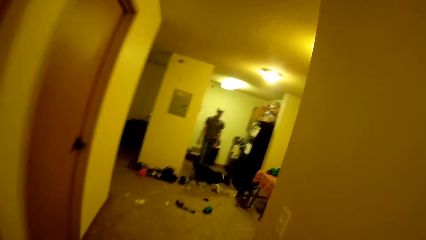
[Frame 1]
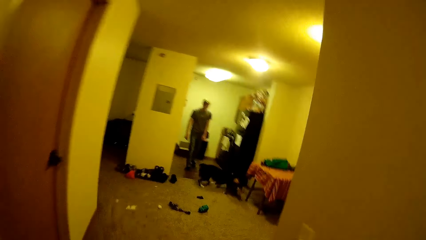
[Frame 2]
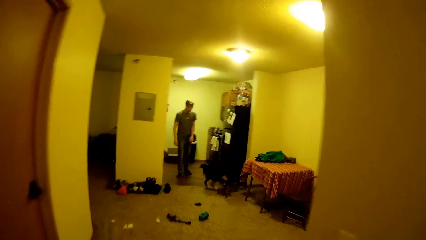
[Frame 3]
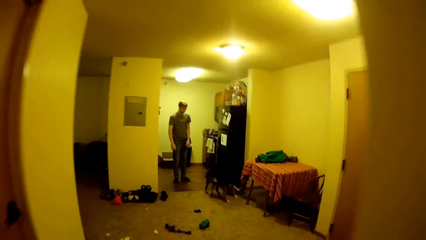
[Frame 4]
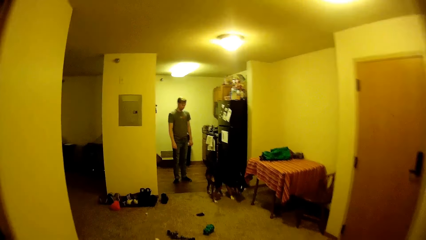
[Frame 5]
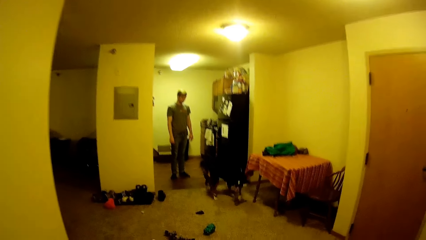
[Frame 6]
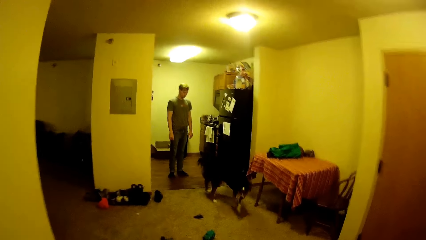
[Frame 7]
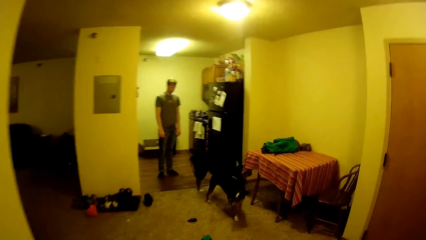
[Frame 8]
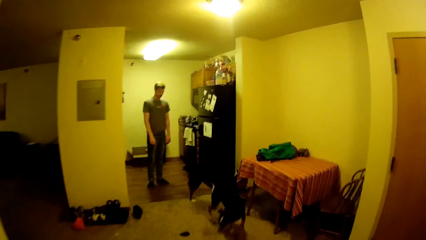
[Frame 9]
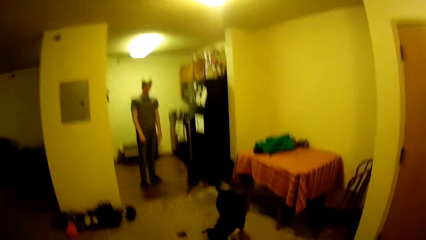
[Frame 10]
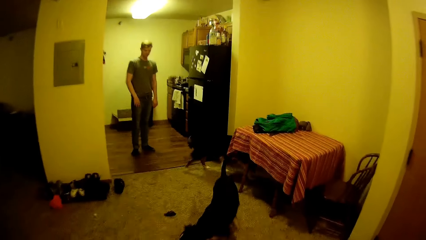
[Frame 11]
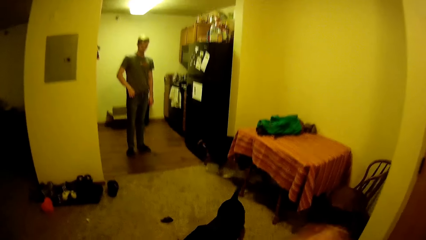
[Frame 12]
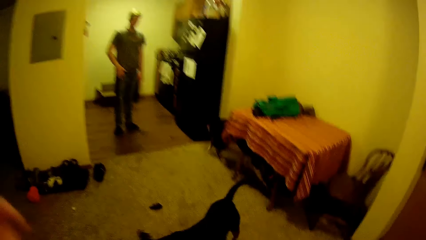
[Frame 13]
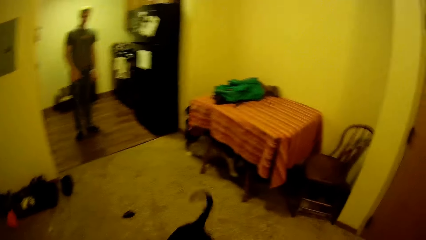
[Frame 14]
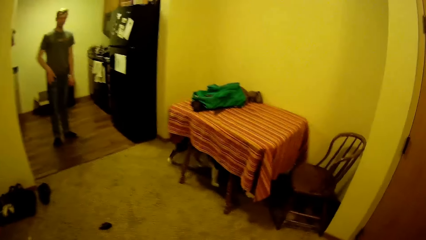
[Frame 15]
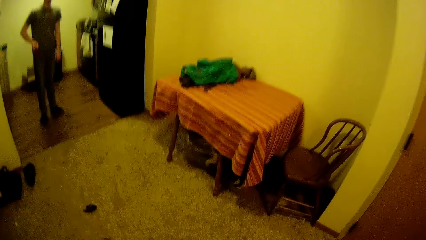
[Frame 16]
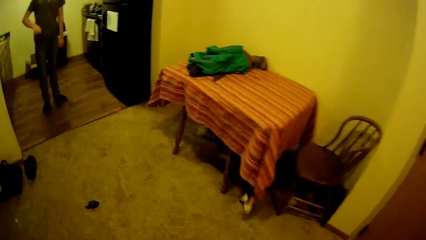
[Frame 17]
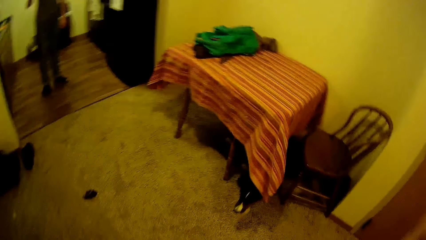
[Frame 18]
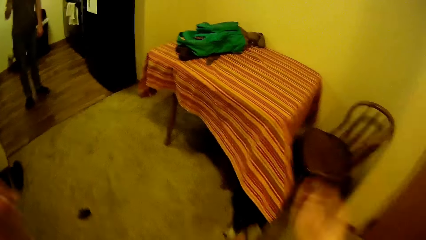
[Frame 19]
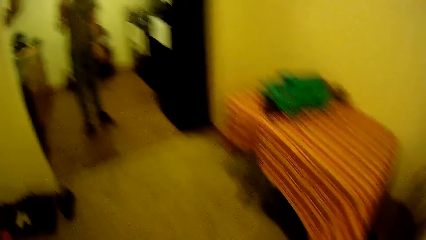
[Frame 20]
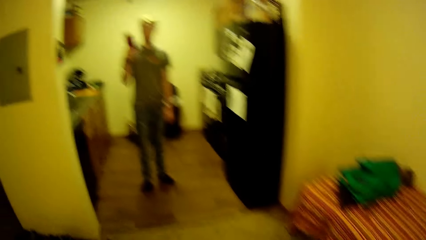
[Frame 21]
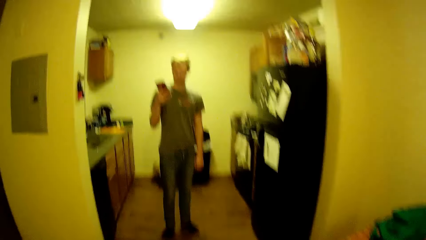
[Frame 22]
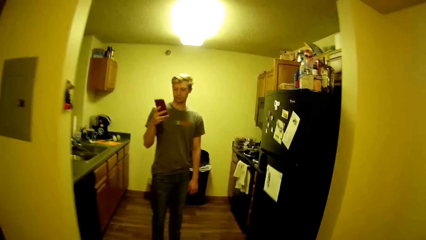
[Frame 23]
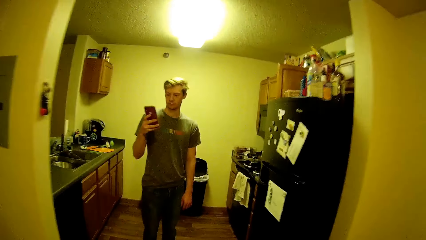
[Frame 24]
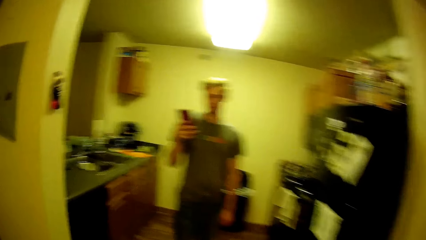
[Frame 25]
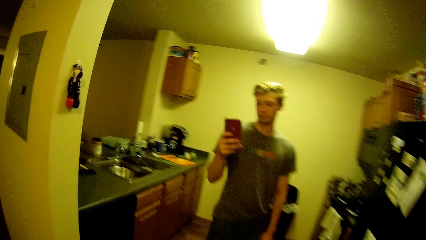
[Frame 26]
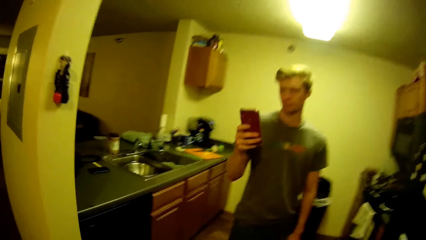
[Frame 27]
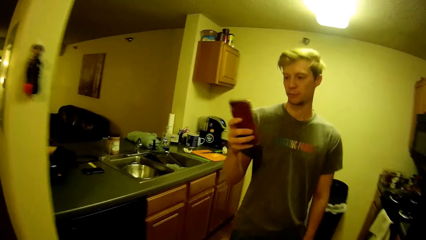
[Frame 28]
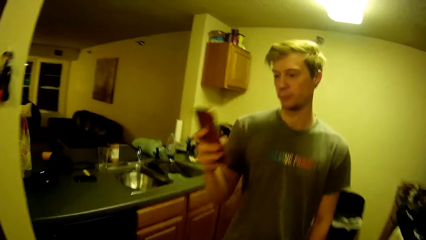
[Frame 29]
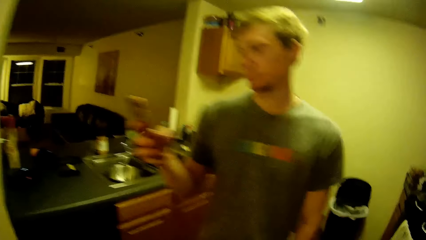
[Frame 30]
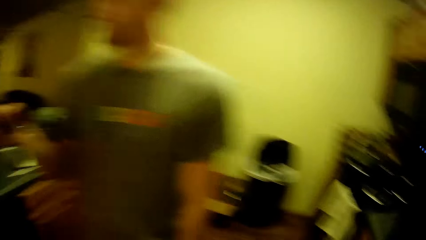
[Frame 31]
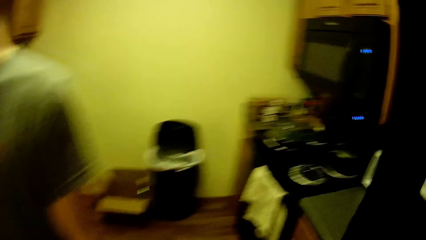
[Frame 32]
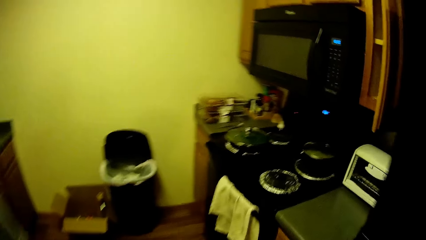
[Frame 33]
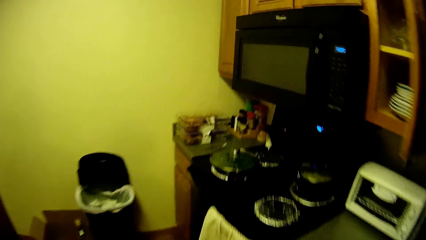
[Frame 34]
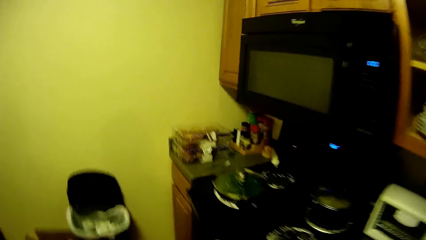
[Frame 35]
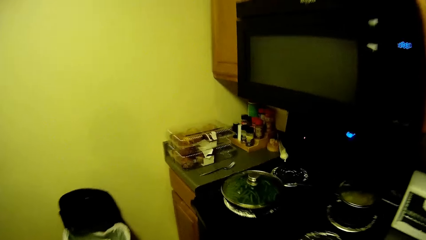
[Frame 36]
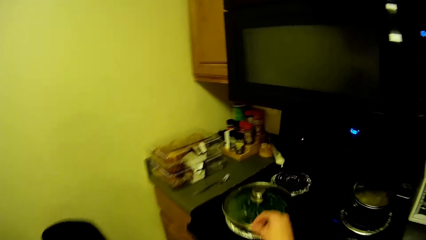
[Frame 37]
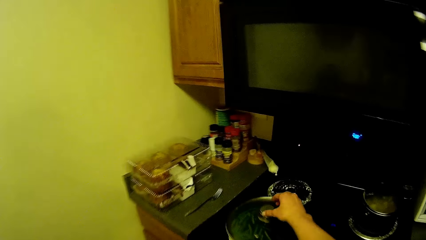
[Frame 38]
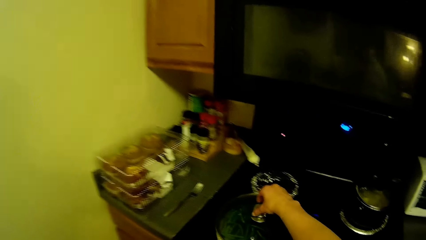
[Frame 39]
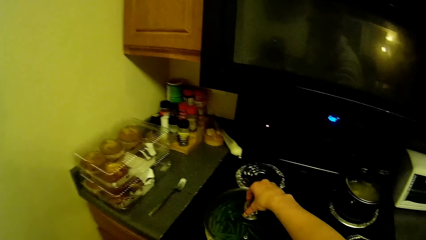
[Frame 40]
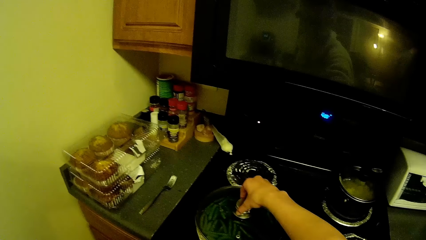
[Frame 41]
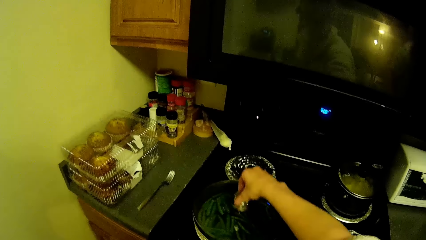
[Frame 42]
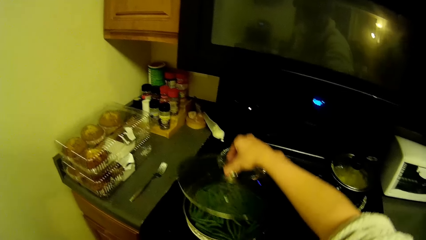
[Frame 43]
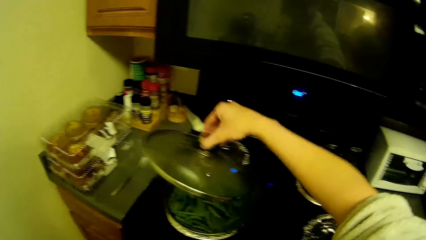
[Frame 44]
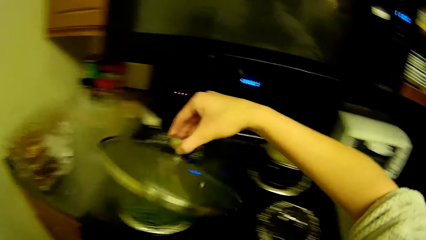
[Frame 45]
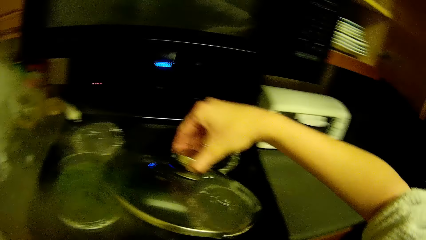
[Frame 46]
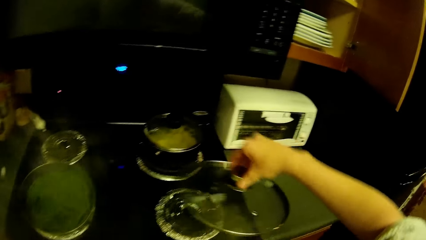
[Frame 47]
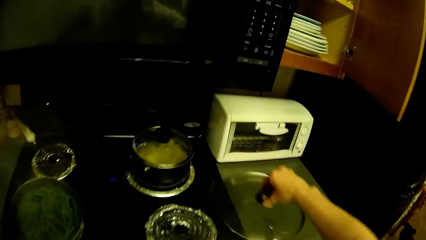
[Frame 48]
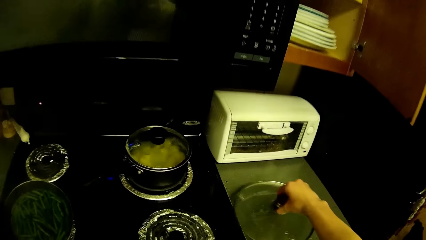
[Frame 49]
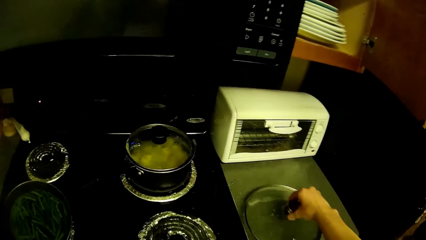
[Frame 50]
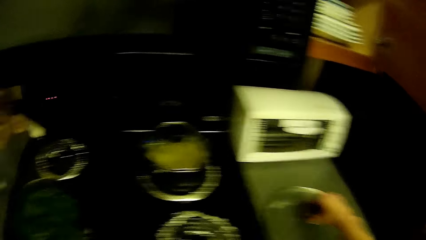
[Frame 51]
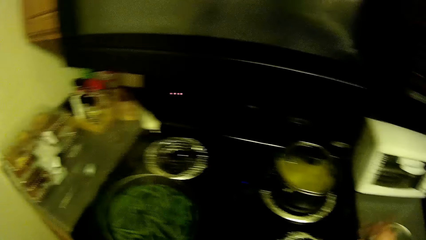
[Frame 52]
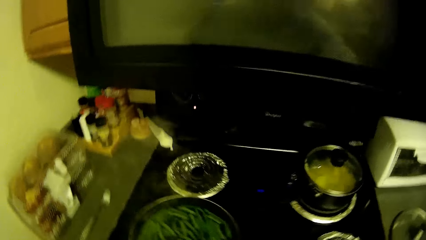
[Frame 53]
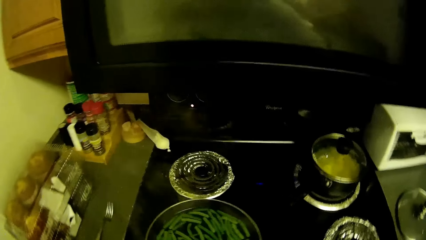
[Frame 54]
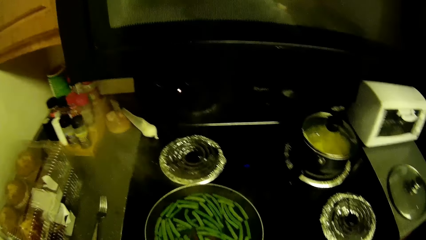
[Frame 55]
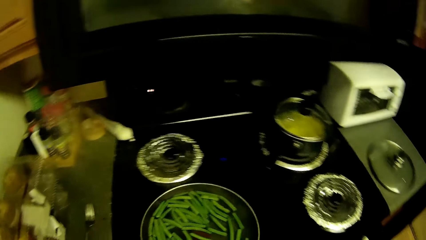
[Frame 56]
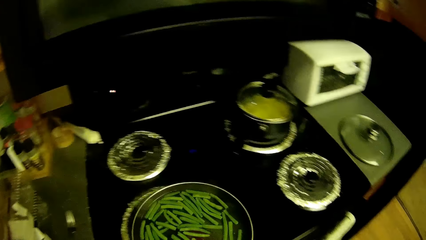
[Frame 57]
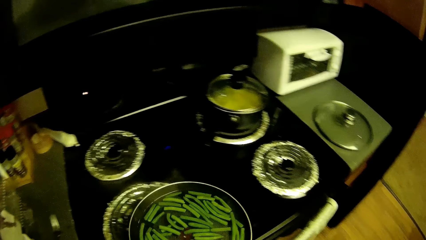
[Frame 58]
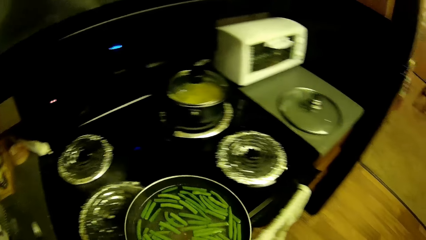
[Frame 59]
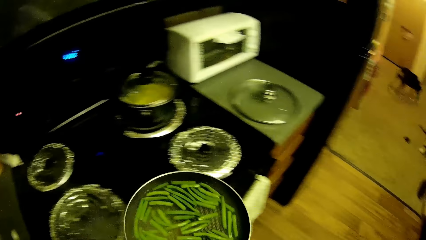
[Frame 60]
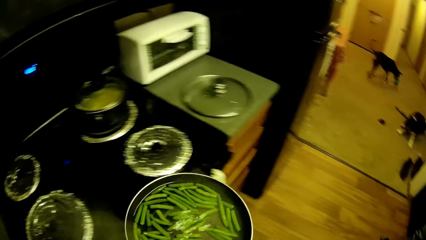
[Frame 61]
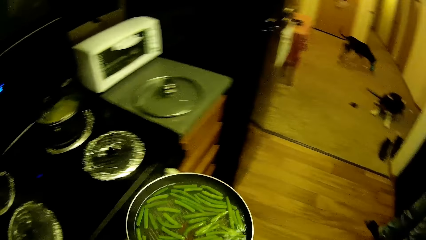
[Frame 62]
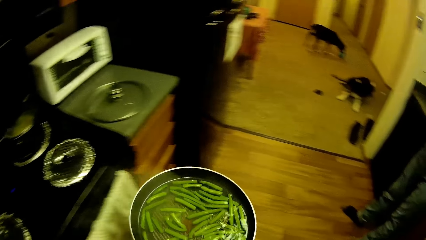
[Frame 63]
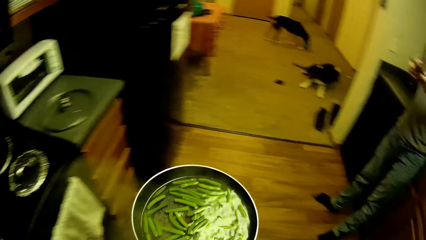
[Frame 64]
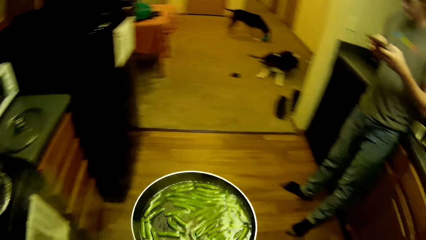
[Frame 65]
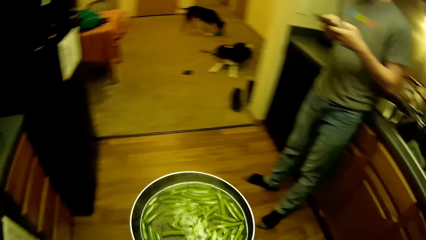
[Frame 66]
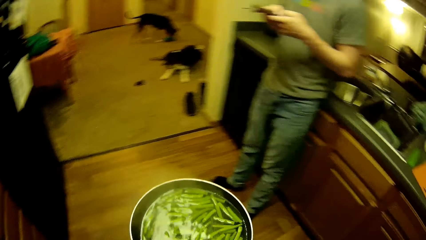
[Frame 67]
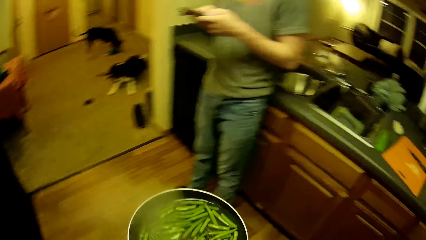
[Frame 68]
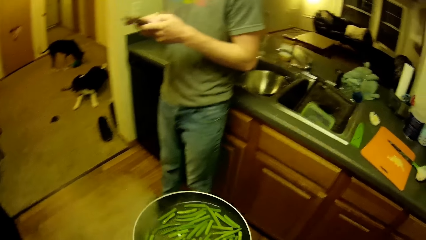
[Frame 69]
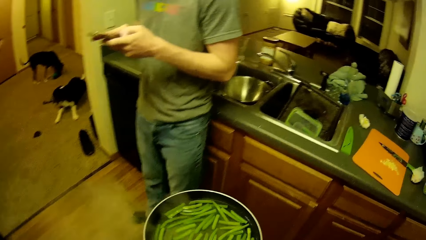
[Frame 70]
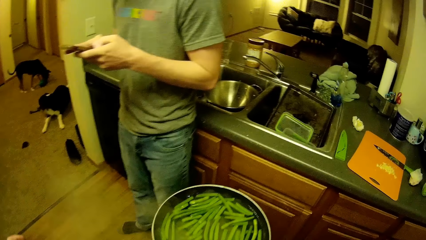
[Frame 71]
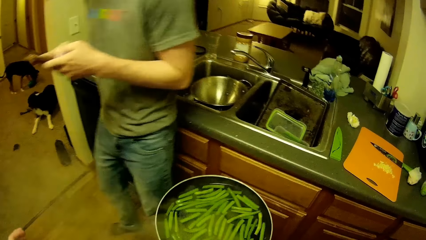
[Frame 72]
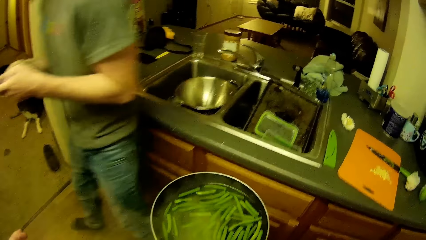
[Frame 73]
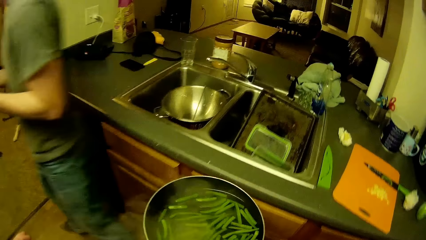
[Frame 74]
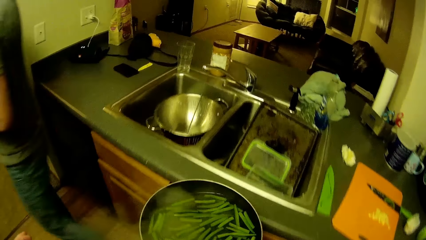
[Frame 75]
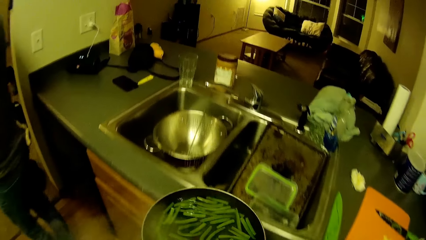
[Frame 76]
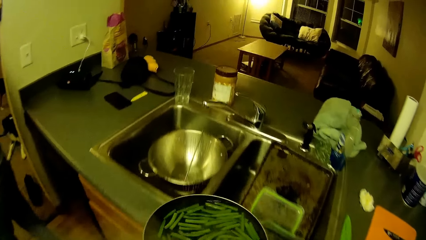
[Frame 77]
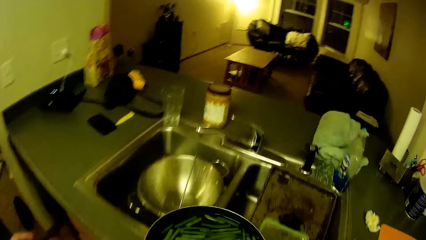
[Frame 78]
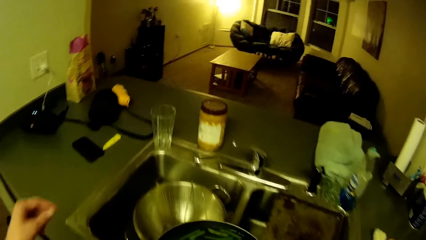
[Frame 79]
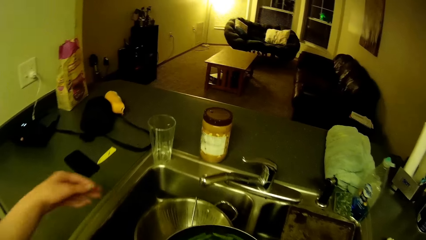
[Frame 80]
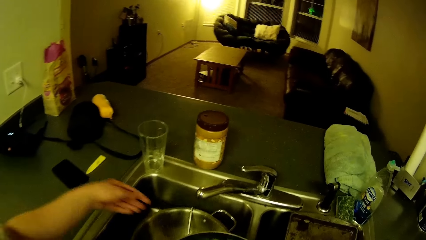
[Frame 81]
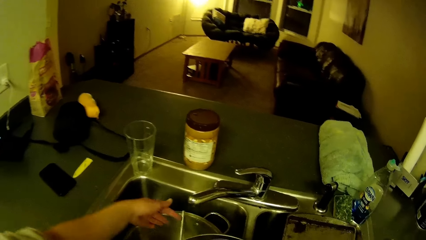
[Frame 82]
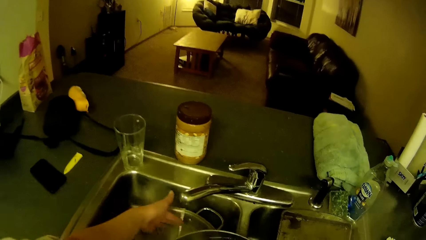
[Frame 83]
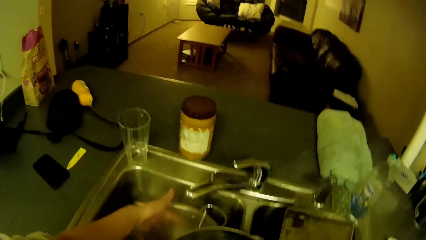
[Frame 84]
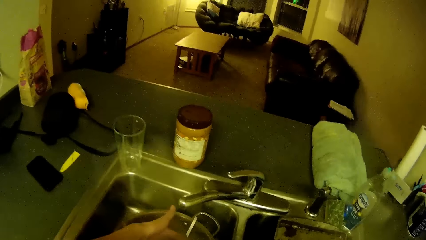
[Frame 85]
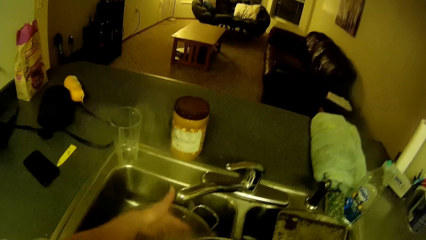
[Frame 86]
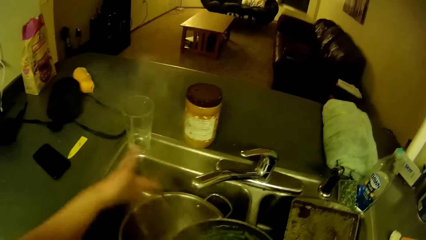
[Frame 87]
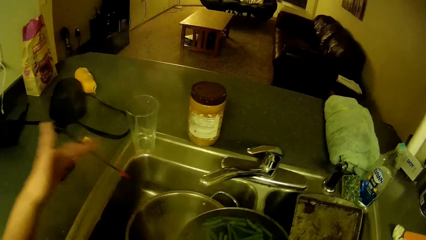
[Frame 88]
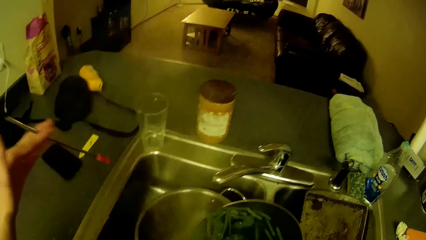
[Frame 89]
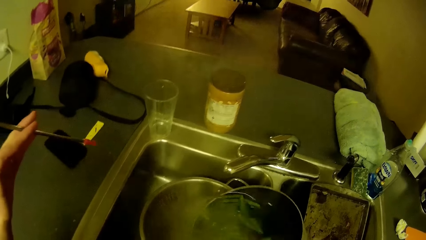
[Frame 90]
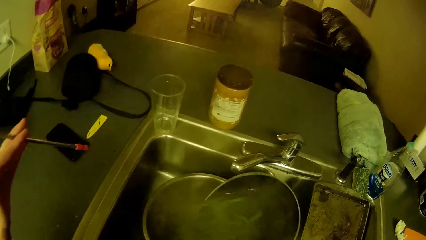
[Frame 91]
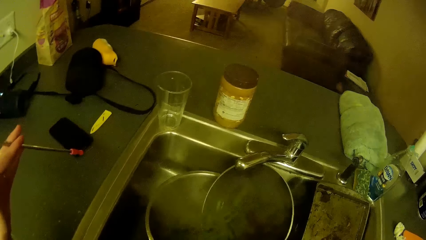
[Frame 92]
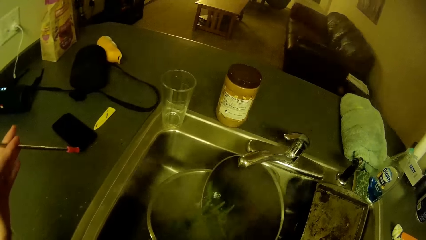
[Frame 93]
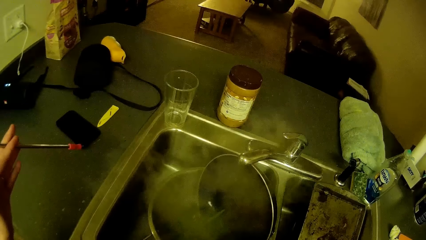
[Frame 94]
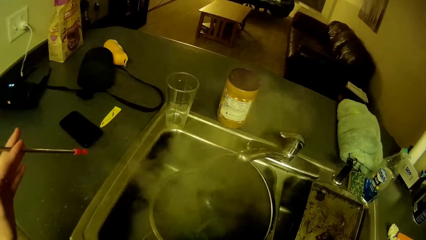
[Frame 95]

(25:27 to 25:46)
The camera wearer walks to the kitchen. A man brings out a phone from his pocket with his right hand. The camera wearer lifts the lid of a frying pan on a cooker with her right hand. She drops the lid of the frying pan on the kitchen countertop. She carries the frying pan from the cooker. The man walks away from the kitchen sink. The camera wearer picks up a stirrer from a sieve in the kitchen sink with her left hand. She pours vegetables from the frying pan into the sieve.
